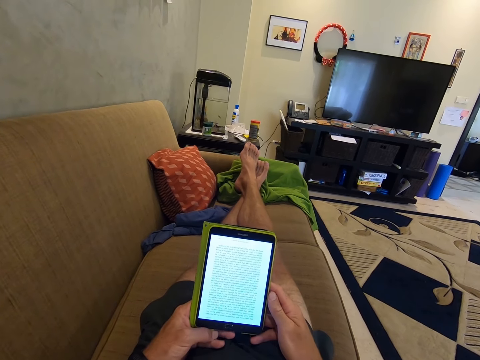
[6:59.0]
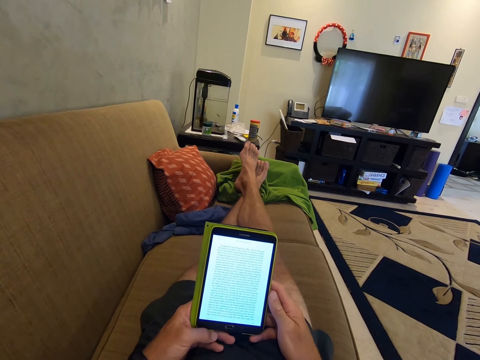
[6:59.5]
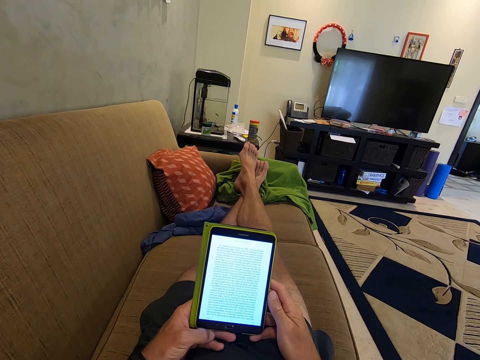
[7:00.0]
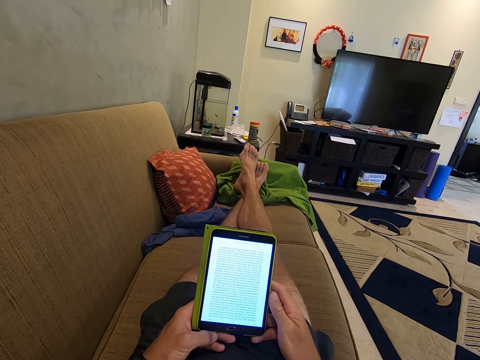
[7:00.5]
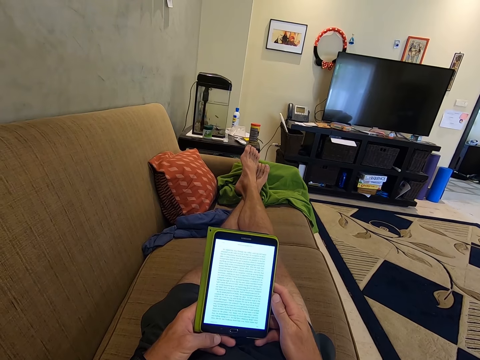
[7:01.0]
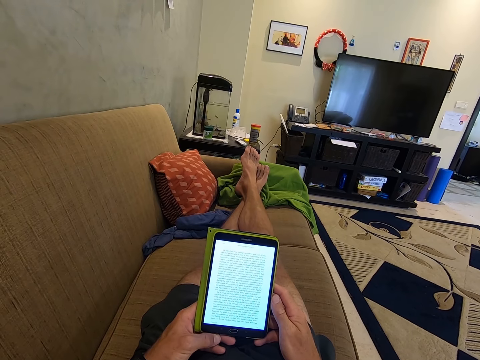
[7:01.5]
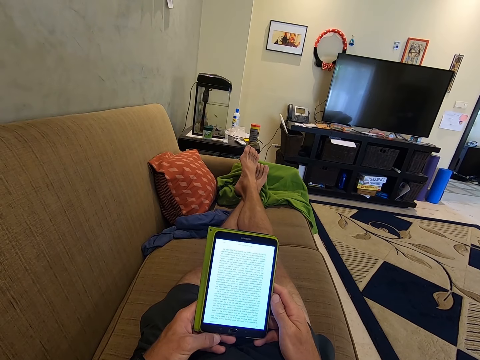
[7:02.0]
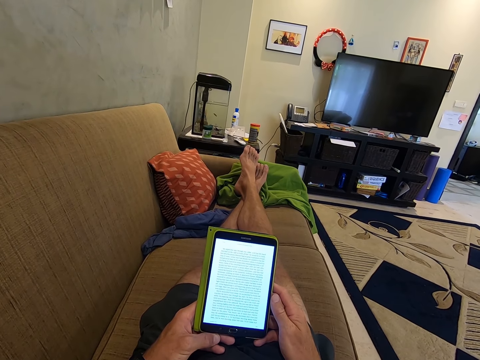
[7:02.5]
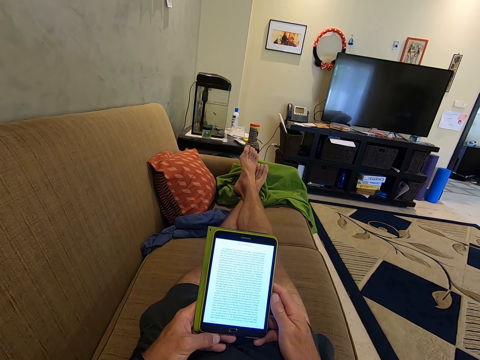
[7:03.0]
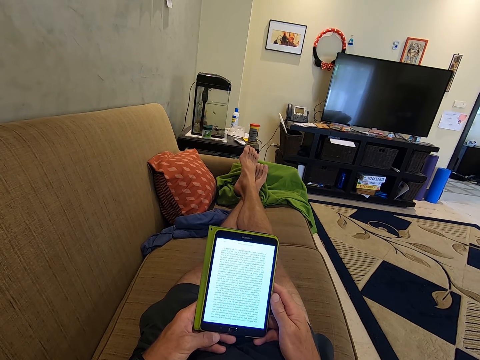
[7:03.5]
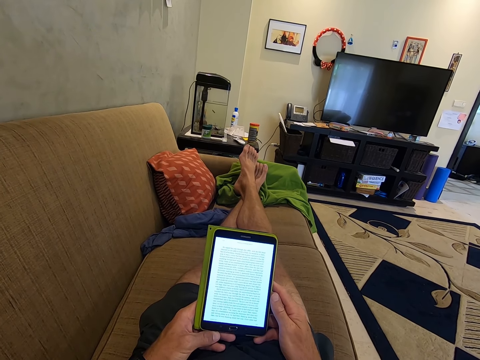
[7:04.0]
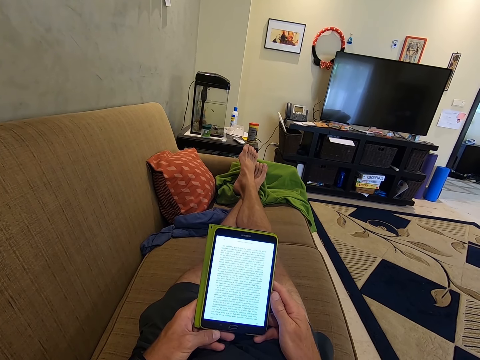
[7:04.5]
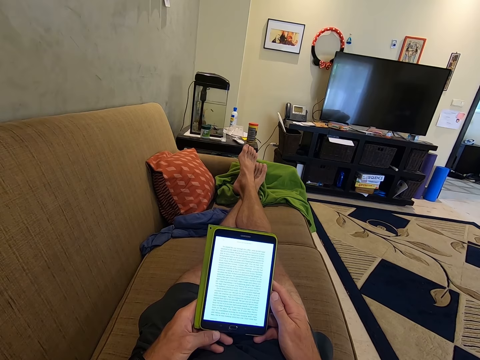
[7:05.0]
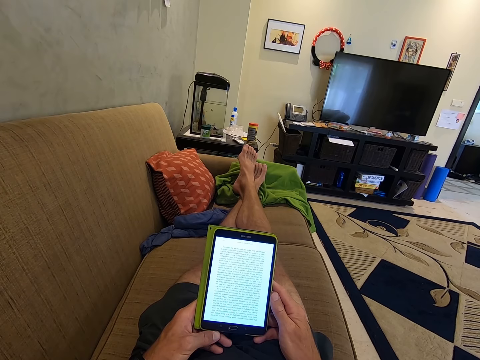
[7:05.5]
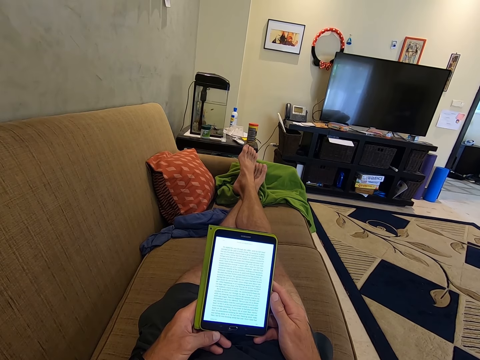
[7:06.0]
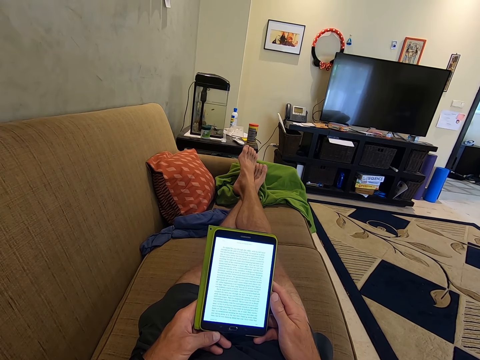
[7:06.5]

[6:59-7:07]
The camera wearer looks at the phone.

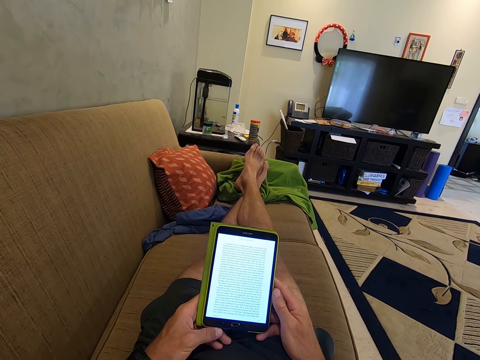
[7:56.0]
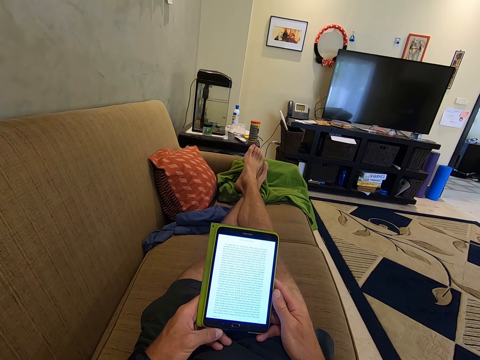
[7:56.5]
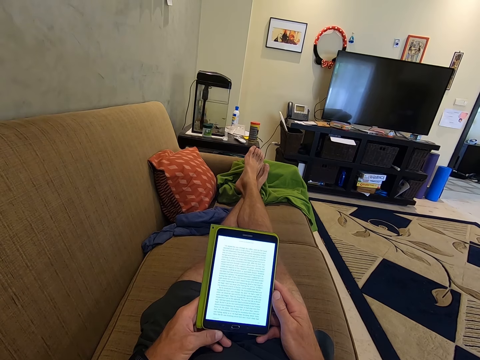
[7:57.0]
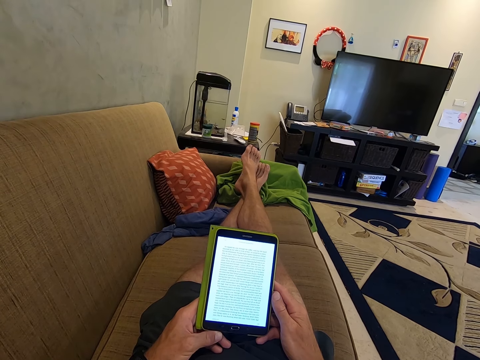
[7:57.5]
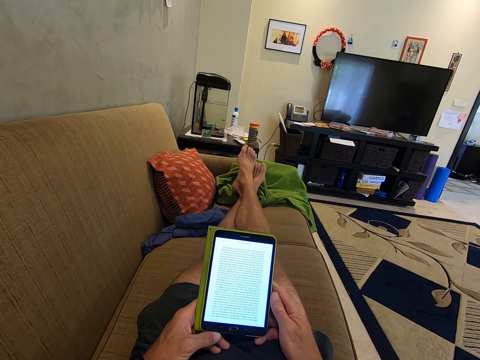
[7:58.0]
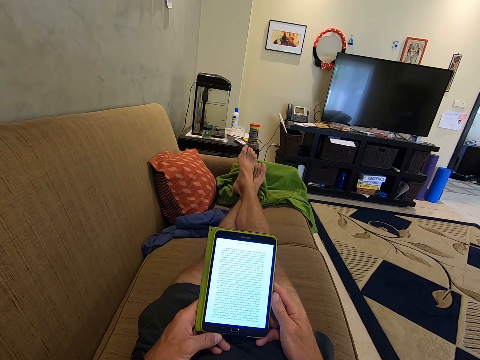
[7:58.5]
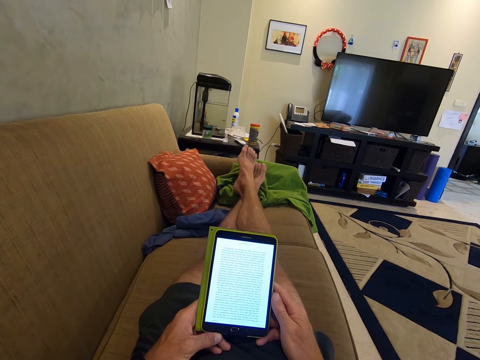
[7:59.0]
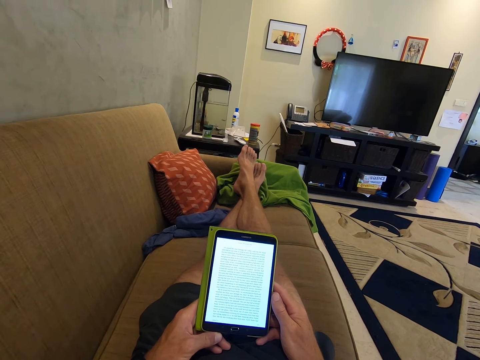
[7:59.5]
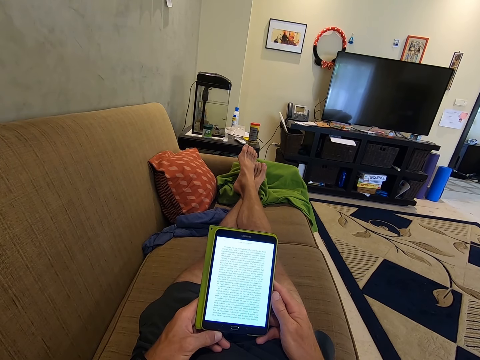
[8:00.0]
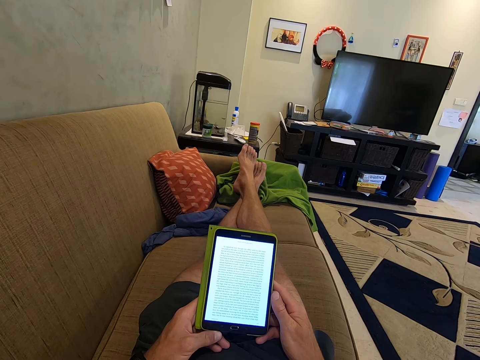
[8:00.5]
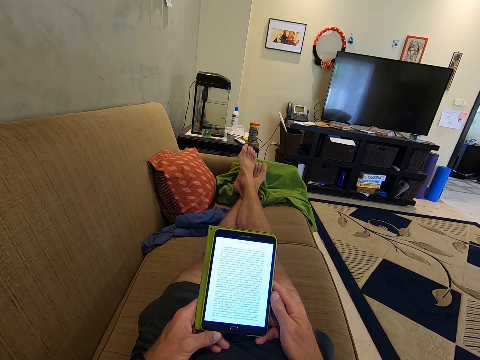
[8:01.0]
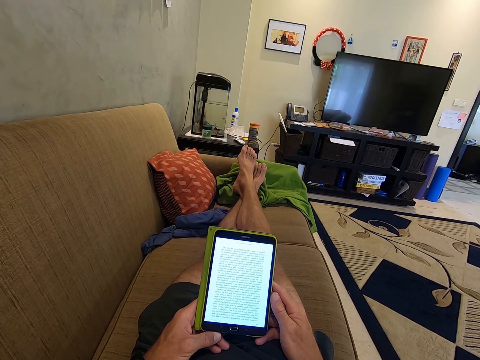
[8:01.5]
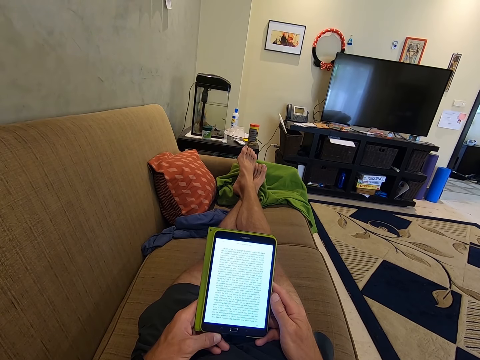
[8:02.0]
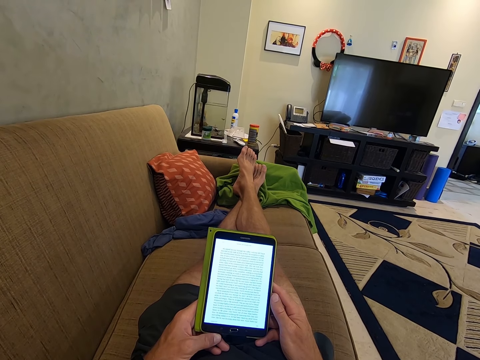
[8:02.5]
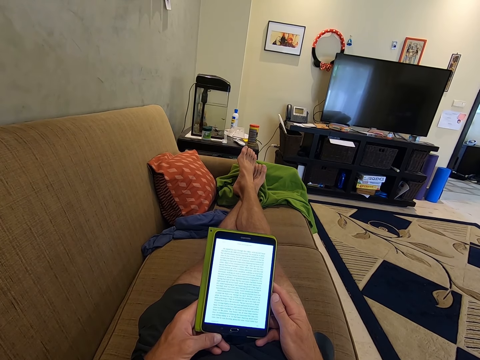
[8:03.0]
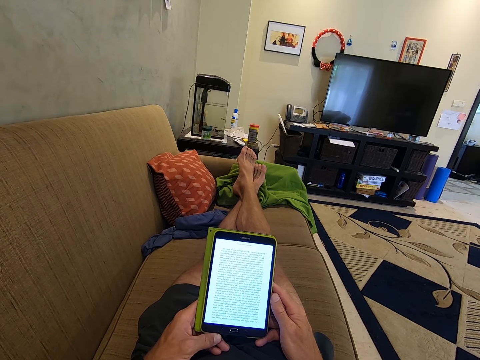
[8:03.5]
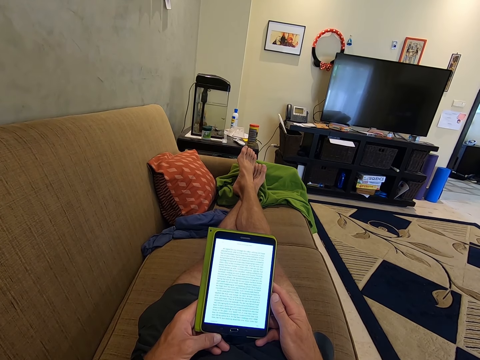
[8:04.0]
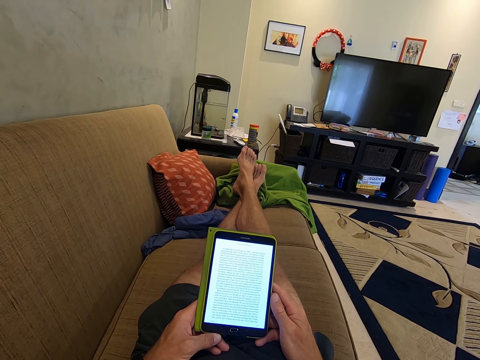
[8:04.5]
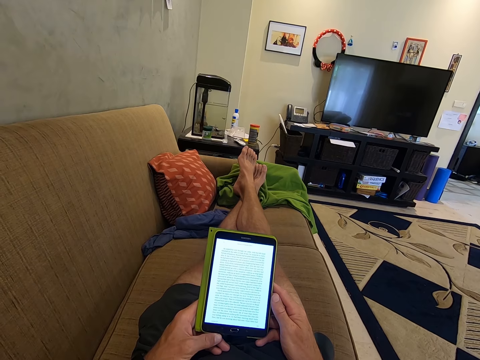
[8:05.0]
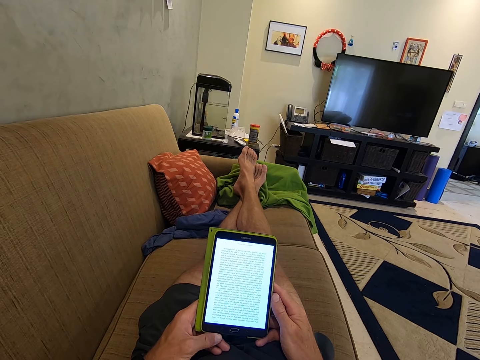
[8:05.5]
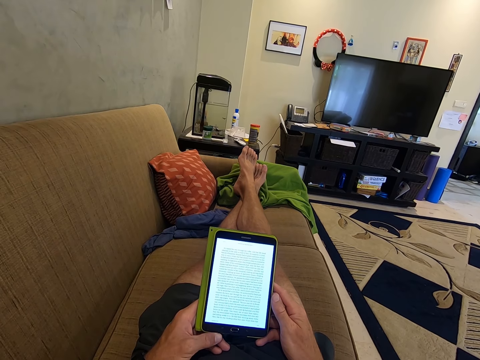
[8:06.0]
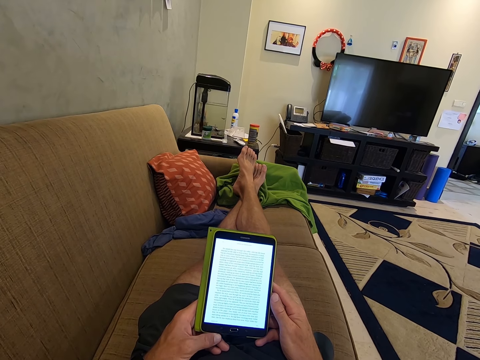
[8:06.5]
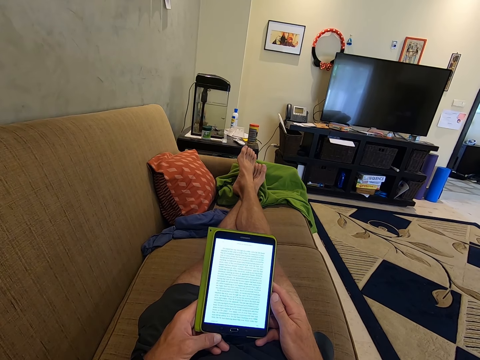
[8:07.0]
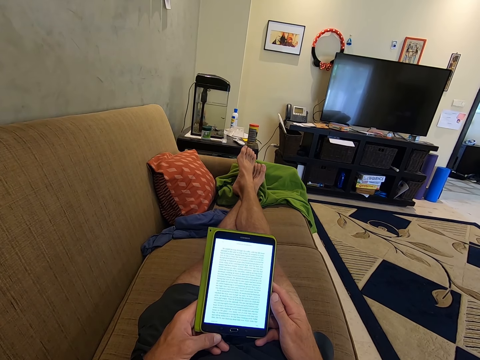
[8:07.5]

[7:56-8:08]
The camera wearer moves the feet. They look at the phone.

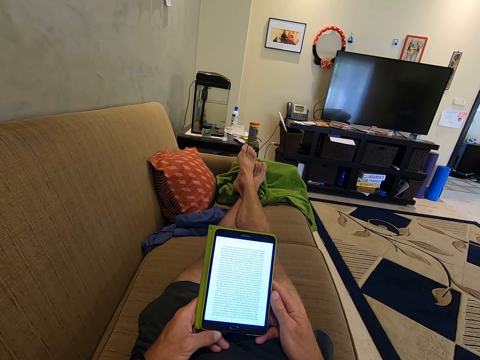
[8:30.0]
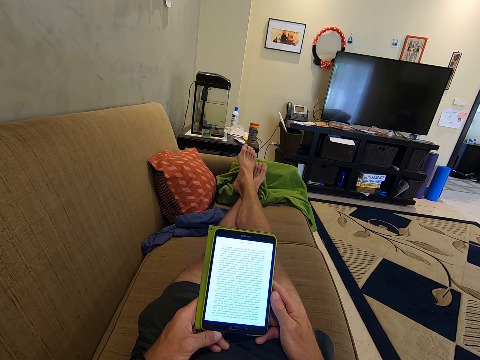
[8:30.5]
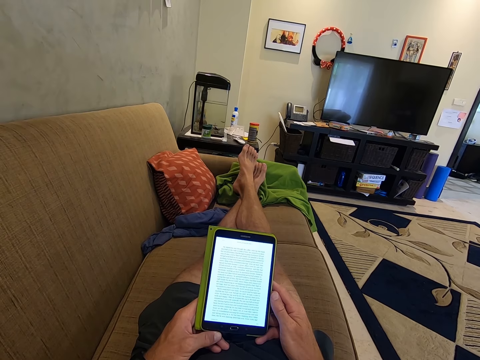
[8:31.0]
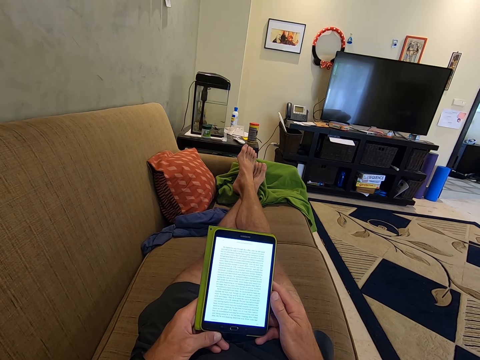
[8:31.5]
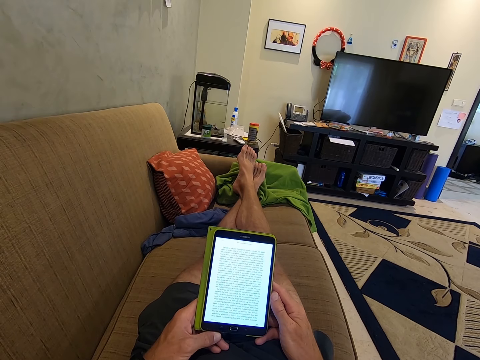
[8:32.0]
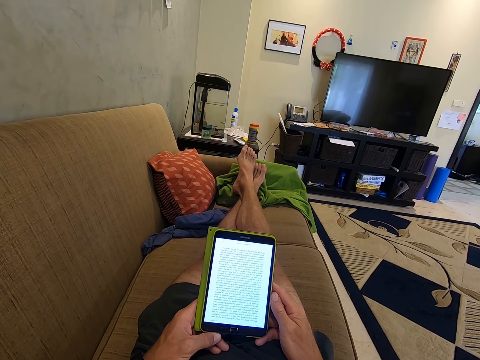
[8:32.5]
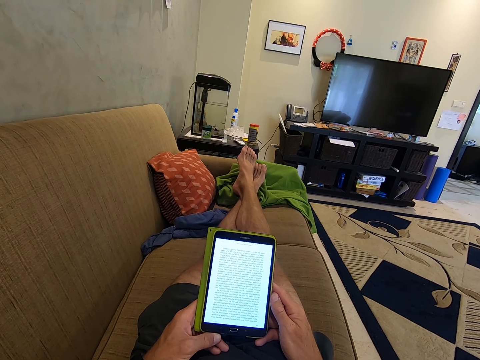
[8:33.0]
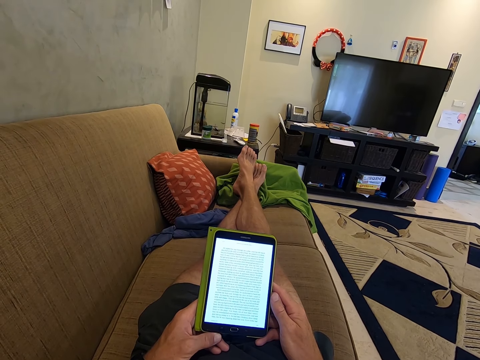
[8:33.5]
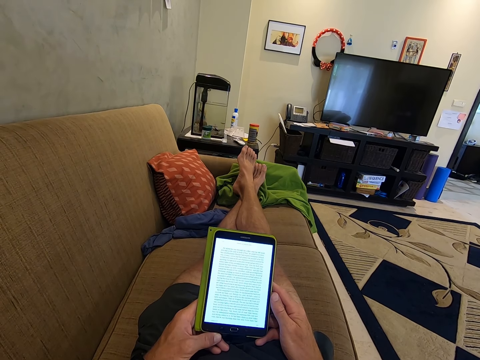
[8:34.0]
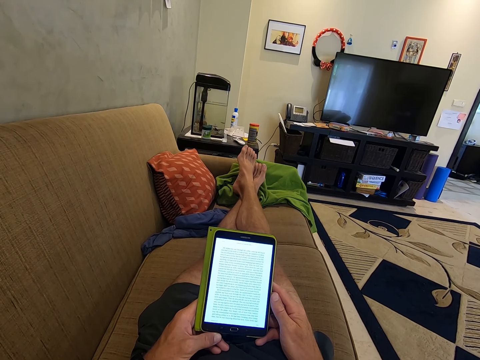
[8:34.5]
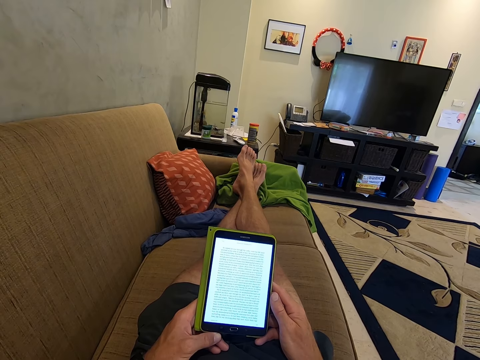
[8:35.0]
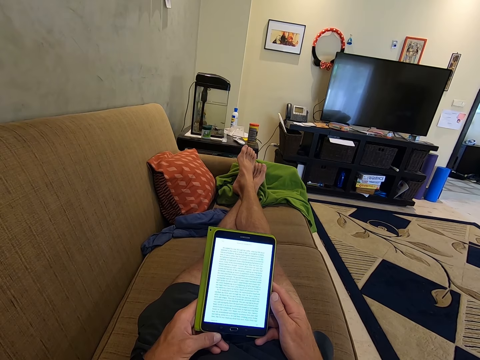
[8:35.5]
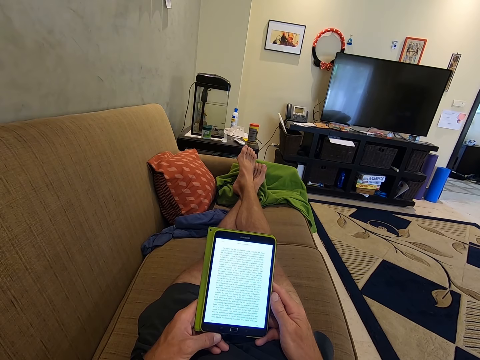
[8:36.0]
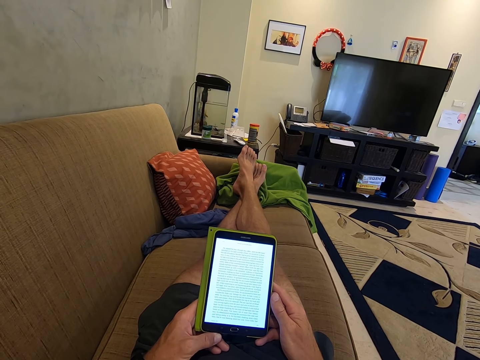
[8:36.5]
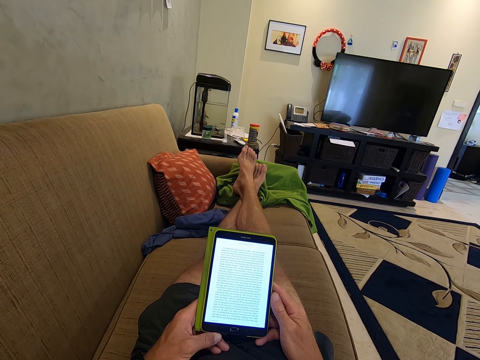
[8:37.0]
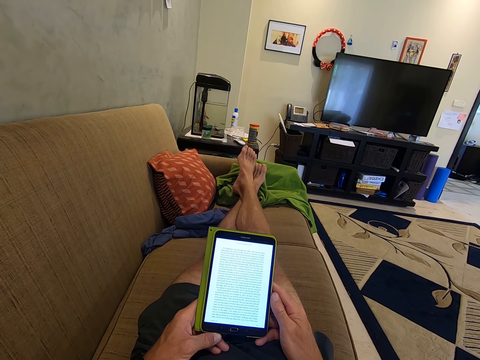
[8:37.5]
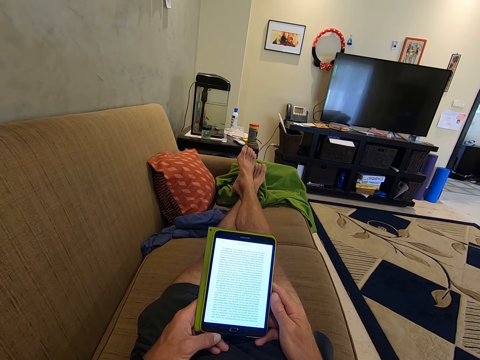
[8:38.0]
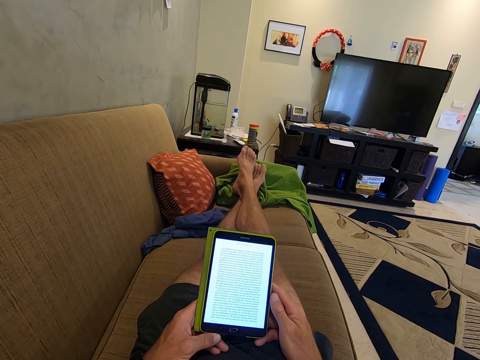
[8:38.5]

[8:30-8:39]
The camera wearer moves the right foot. They look at the phone.
